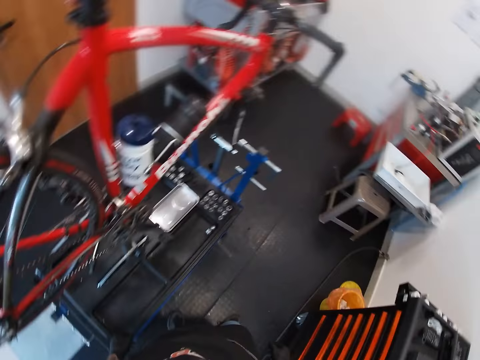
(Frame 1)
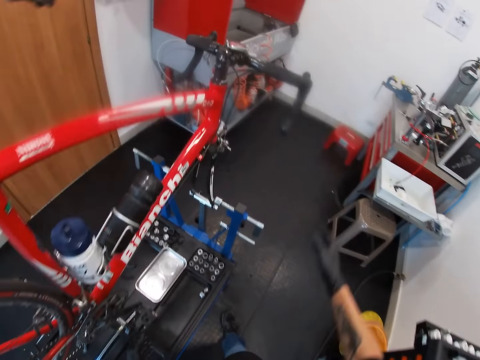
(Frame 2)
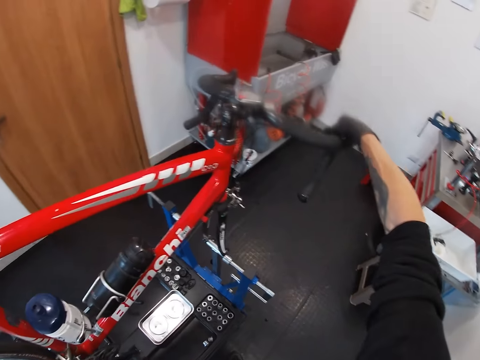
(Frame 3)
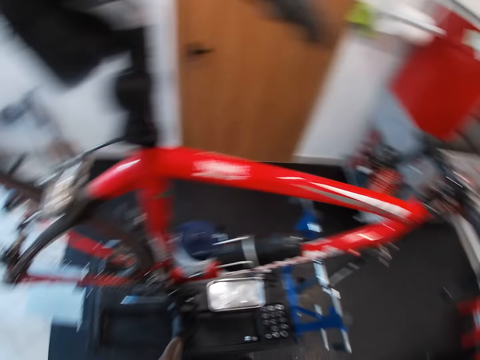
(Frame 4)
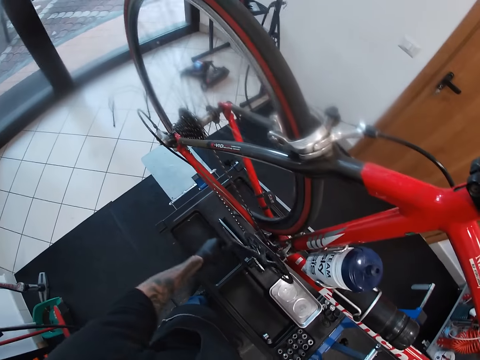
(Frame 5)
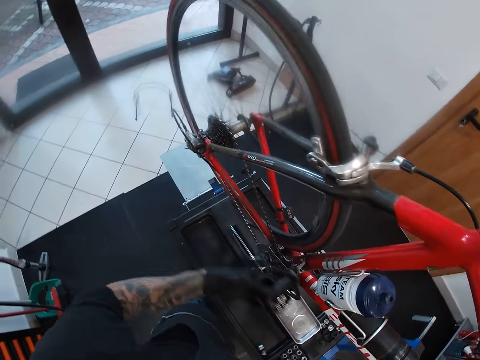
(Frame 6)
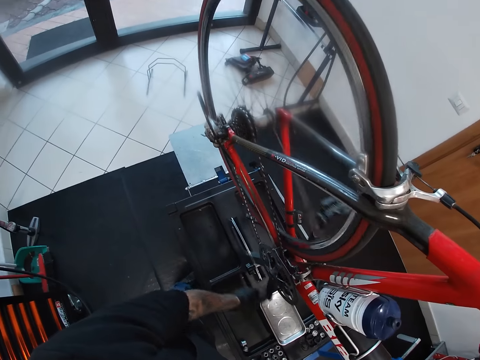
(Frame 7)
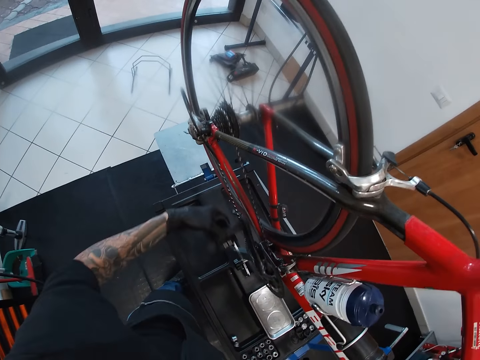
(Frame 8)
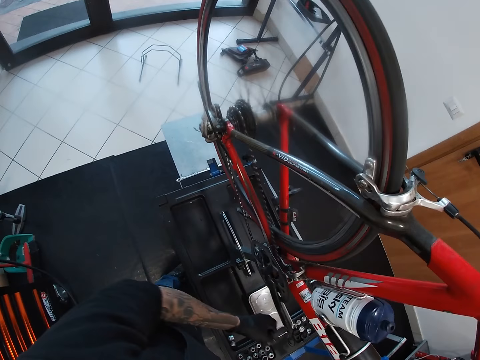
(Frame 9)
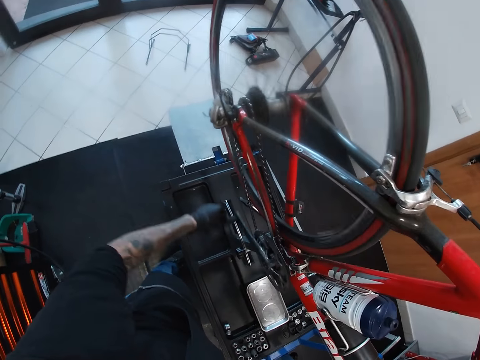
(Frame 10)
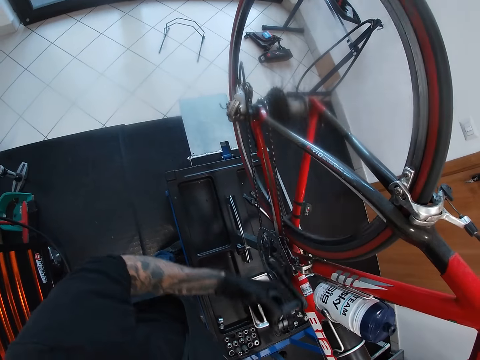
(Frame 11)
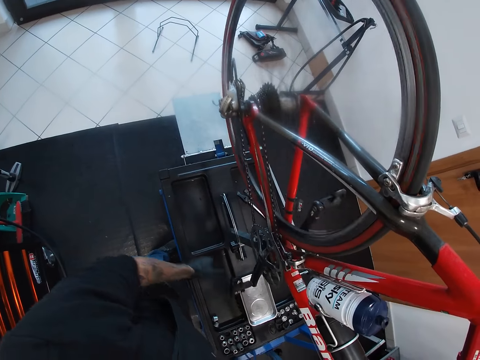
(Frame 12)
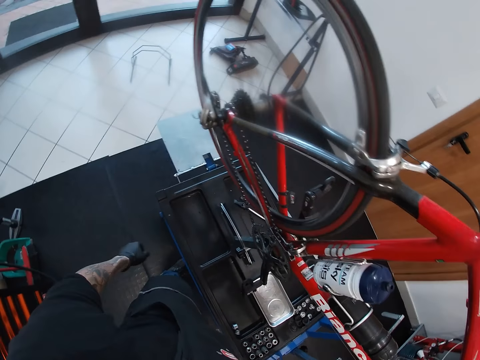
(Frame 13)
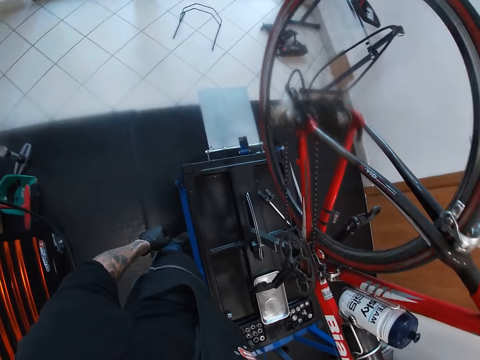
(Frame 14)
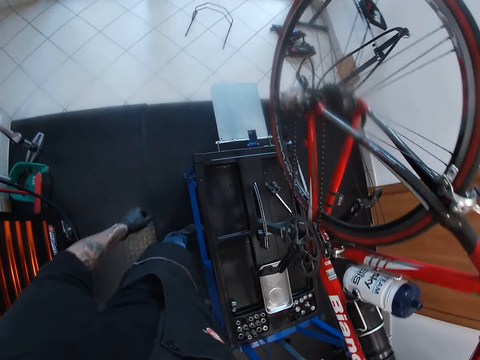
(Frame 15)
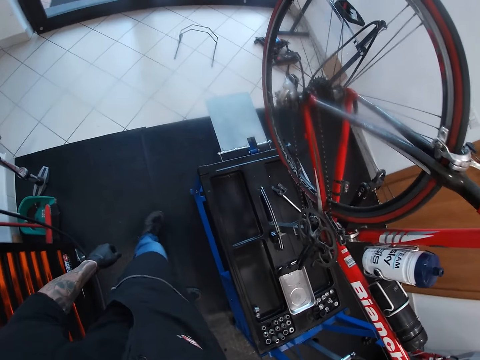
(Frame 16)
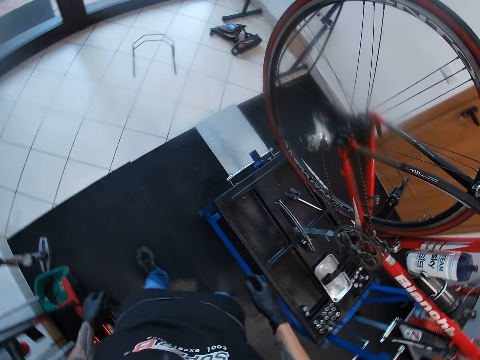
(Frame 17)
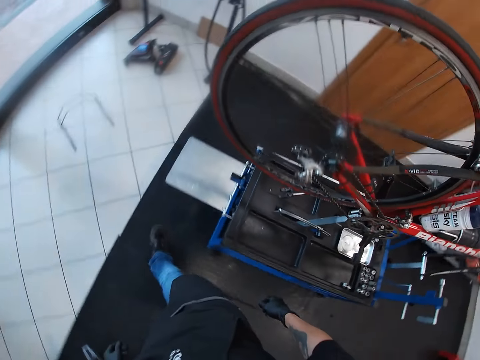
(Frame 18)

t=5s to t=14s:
The camera wearer holds a handlebar of a bicycle with his right gloved hand. He holds the pedal of the bicycle with his left gloved hand. He rotates the pedal of the bicycle with his left gloved hand. He looks around. He looks at the bike. He walks.

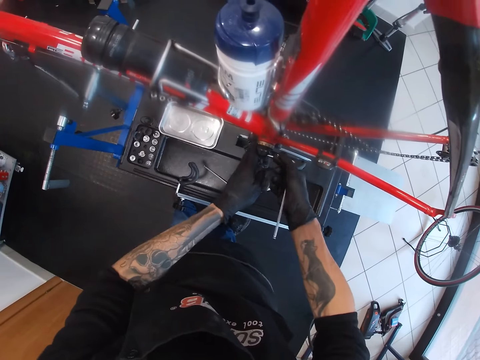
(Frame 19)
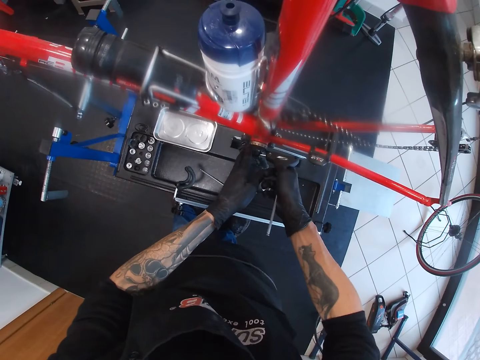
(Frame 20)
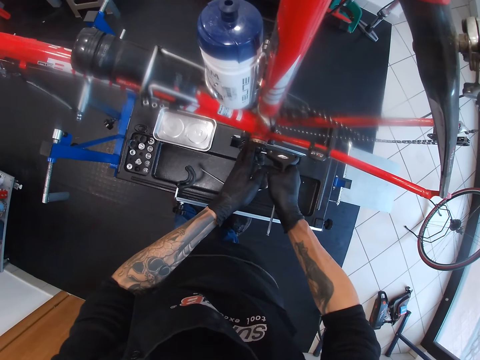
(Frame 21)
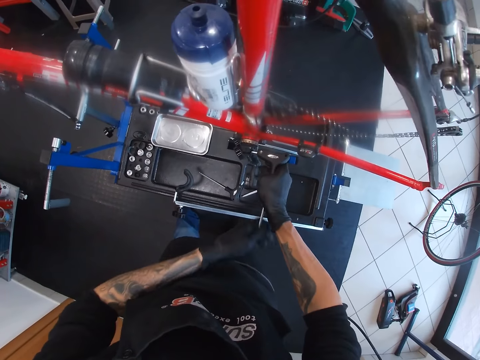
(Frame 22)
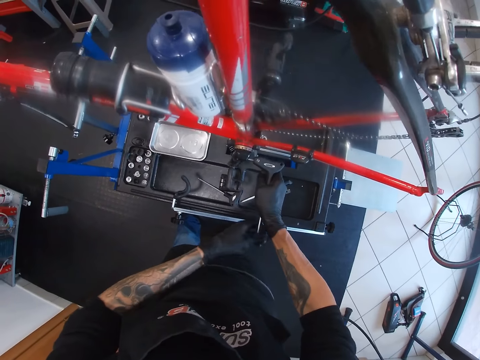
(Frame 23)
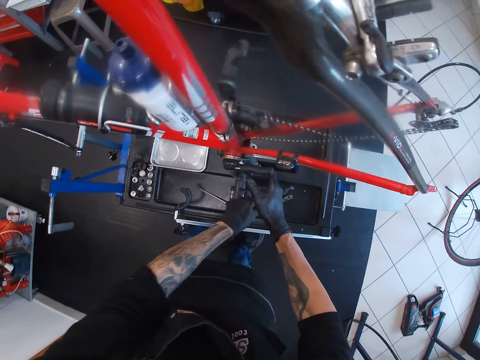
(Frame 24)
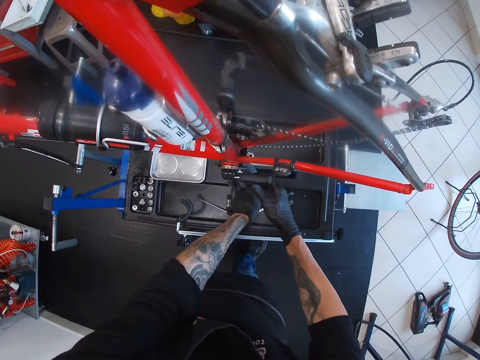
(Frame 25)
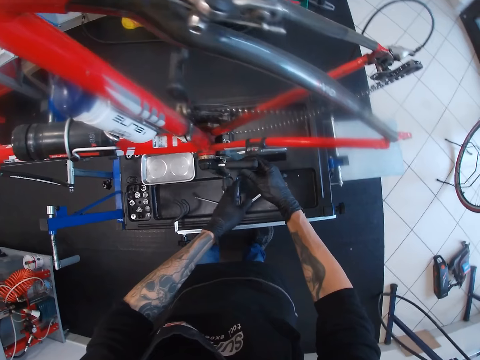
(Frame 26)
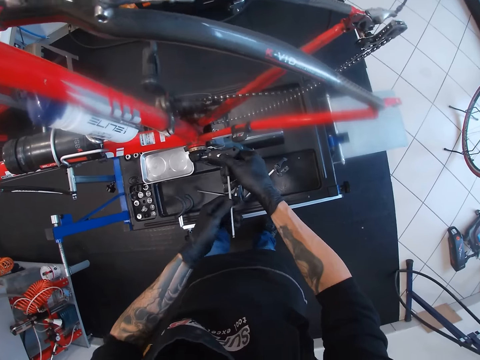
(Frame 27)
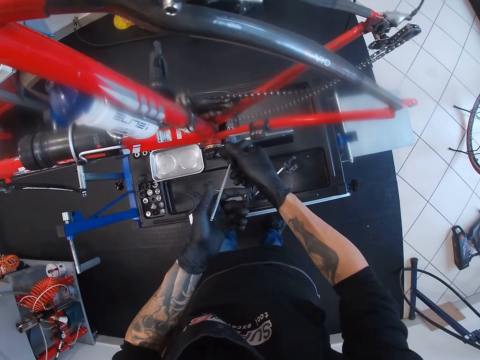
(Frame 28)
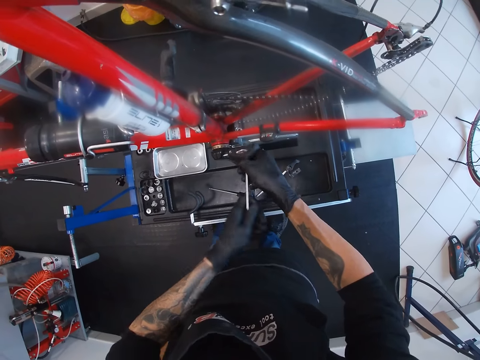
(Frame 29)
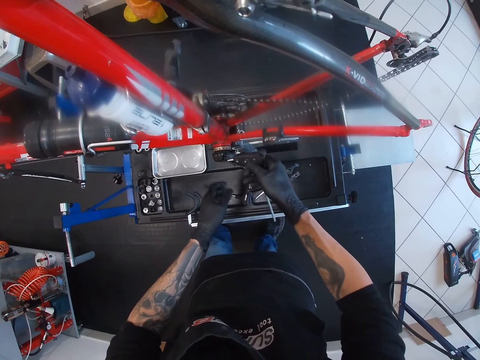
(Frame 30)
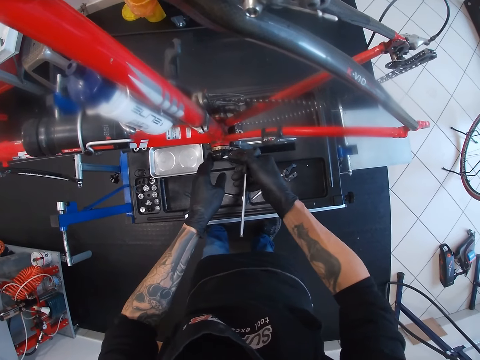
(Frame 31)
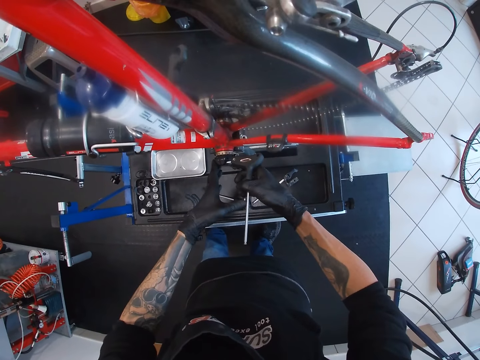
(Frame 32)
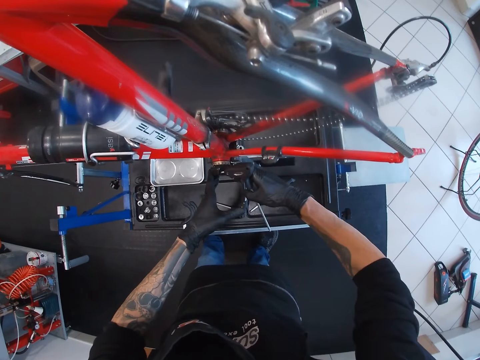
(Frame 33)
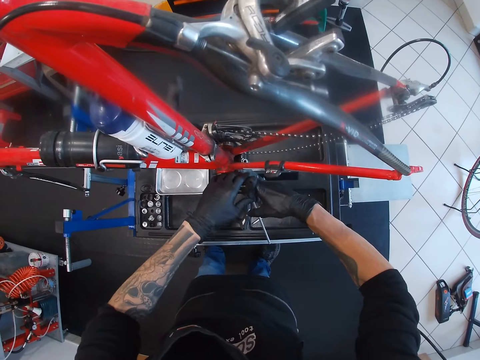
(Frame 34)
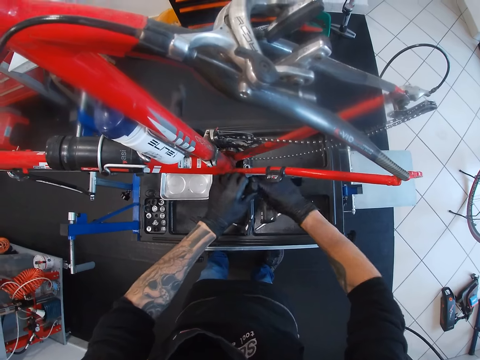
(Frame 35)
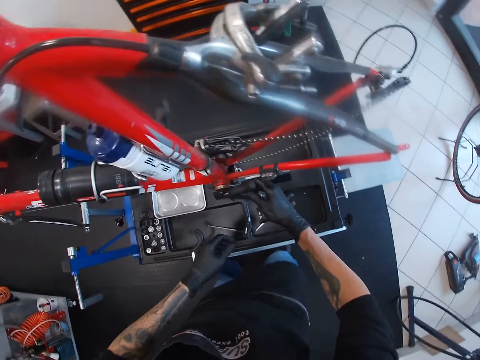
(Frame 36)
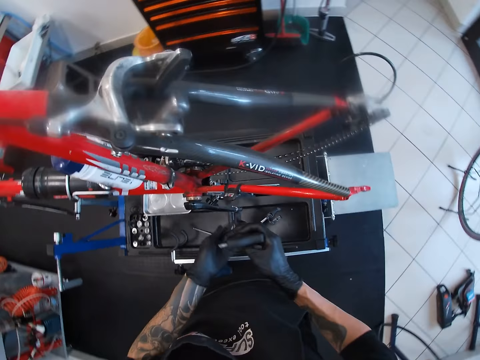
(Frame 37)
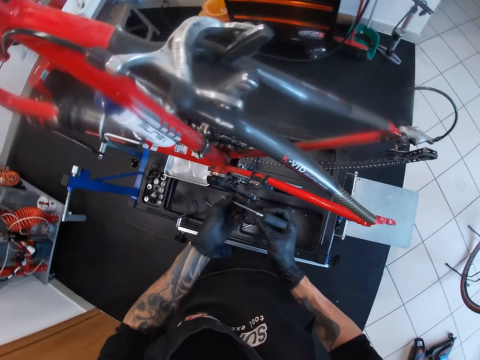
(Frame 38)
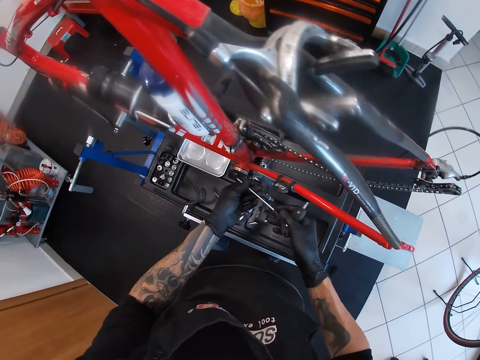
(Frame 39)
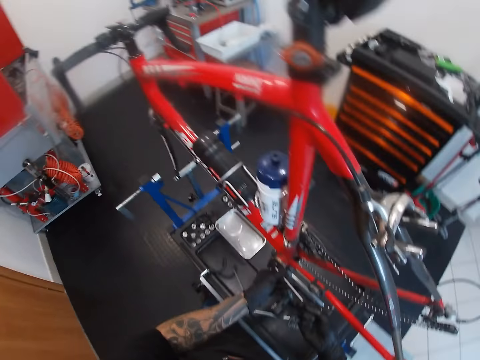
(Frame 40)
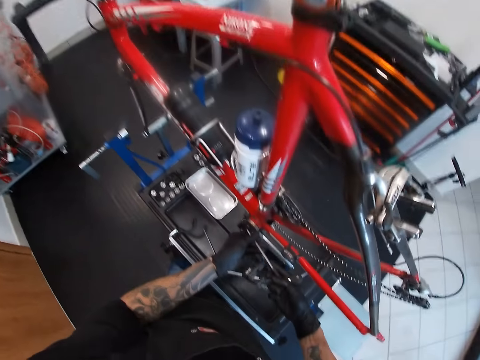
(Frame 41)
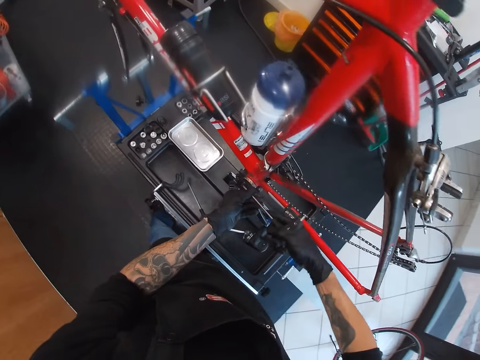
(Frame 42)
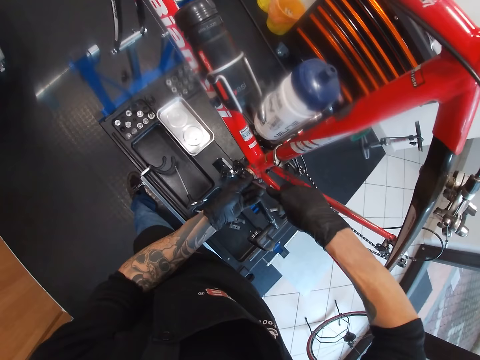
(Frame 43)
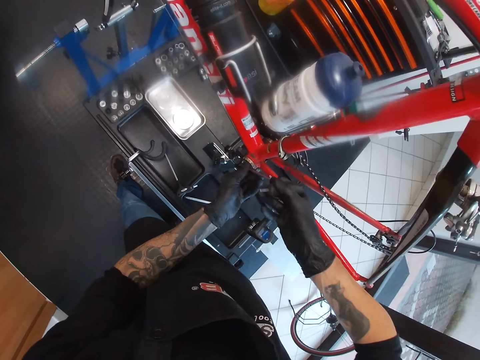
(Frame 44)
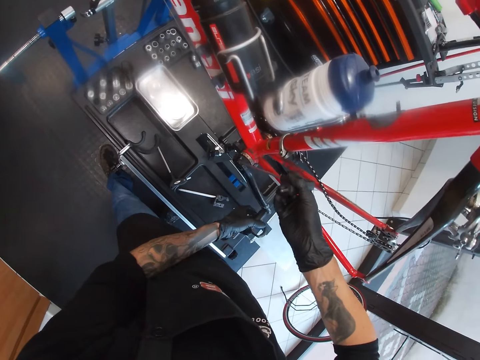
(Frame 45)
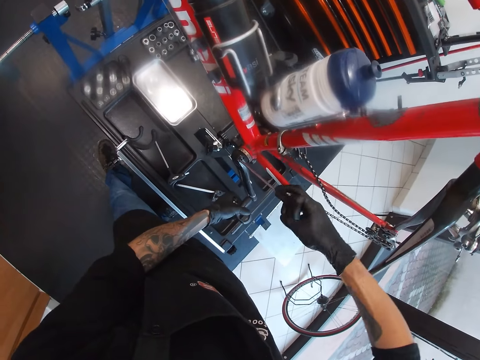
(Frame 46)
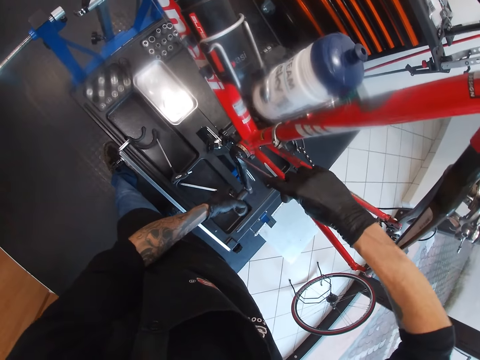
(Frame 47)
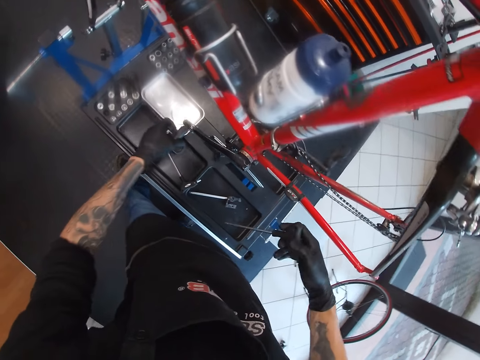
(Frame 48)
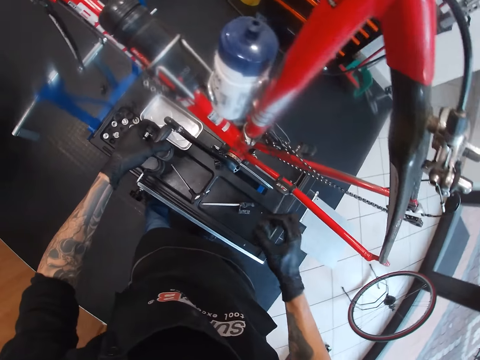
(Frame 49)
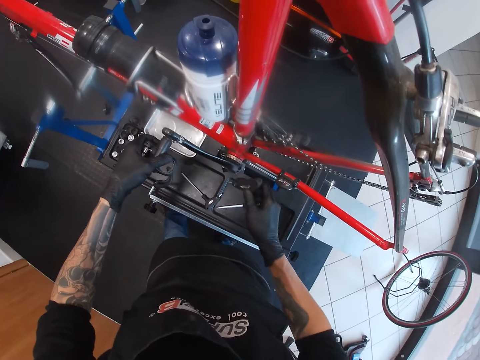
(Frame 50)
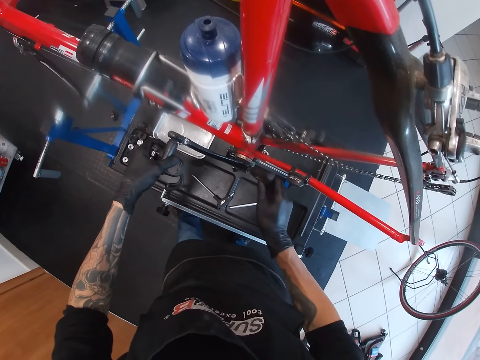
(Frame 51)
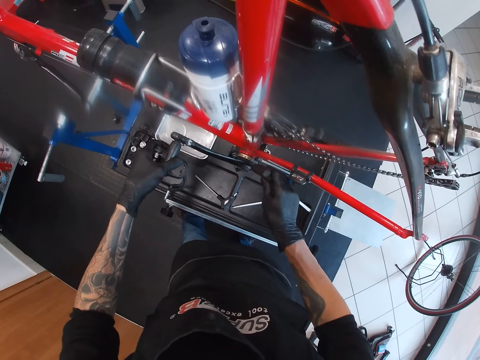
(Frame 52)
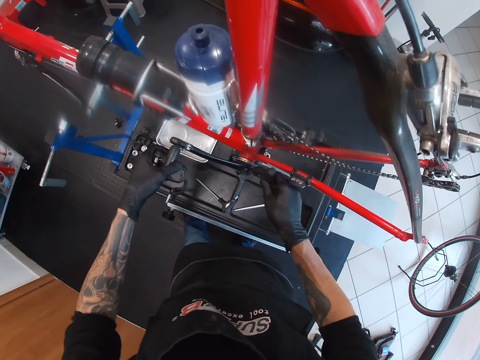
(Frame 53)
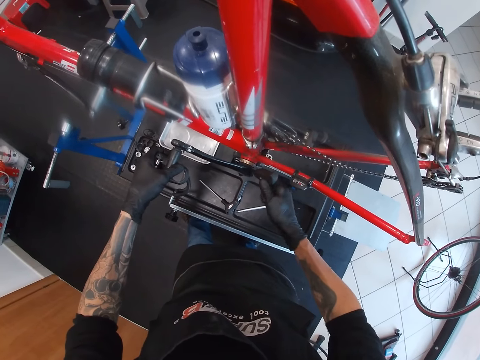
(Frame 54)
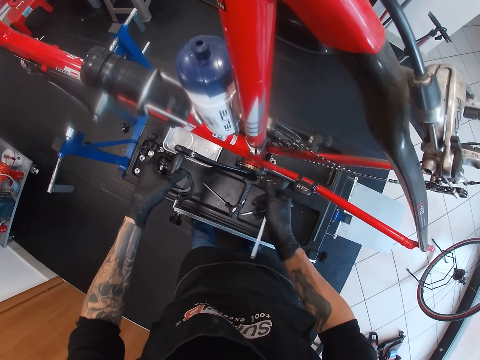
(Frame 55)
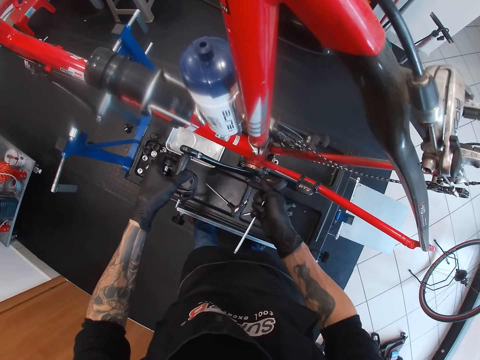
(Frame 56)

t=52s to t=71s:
The camera wearer drives the allen key in the crank arm of the pedal of the bicycle with his gloved hands. He looks around. He rotates the pedal of the bicycle with his left gloved hand. He drives the allen key in the crank arm of the pedal of the bicycle with his right gloved hand. He drives the allen key in the crank arm of the pedal again.
